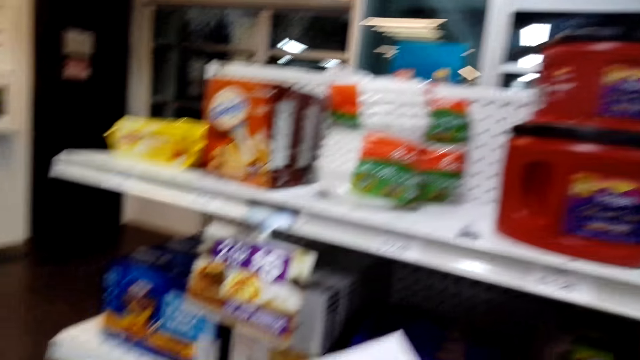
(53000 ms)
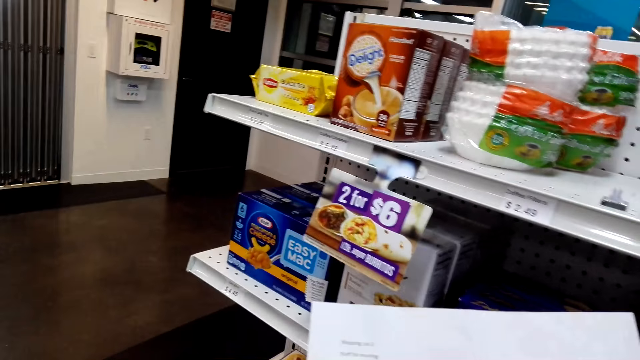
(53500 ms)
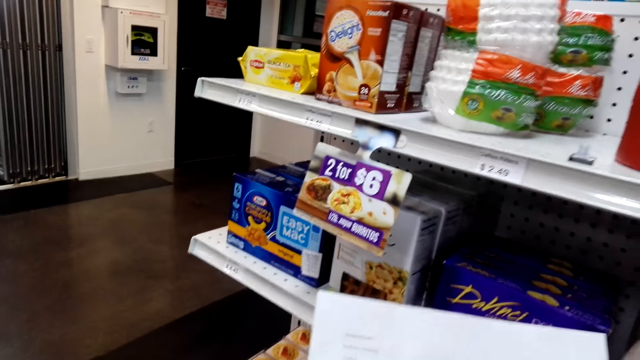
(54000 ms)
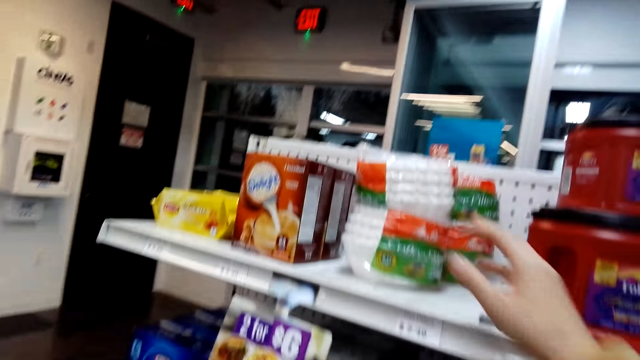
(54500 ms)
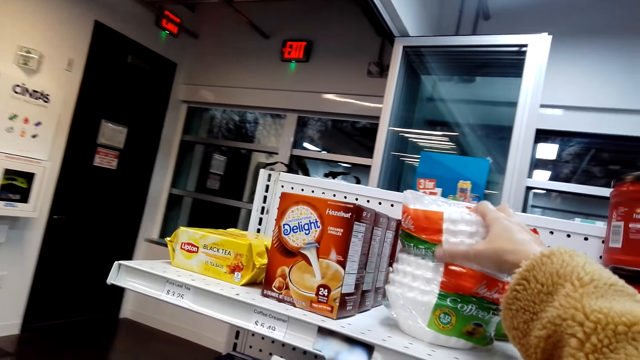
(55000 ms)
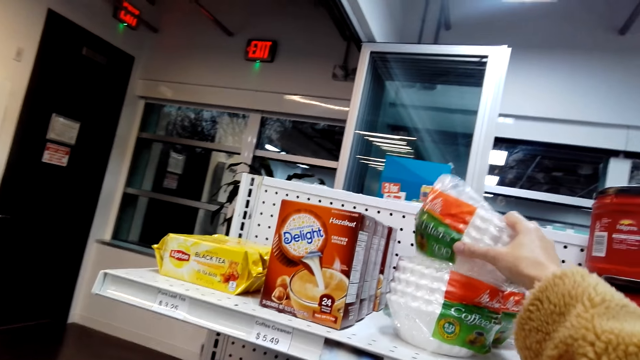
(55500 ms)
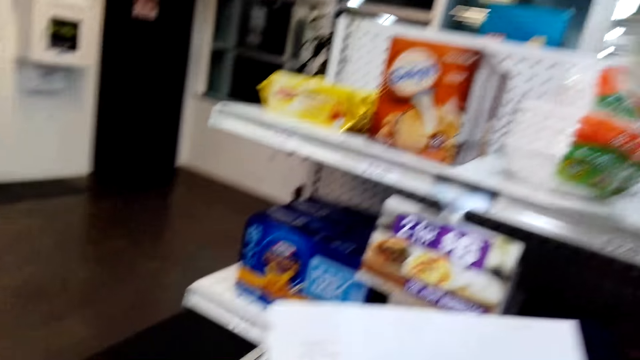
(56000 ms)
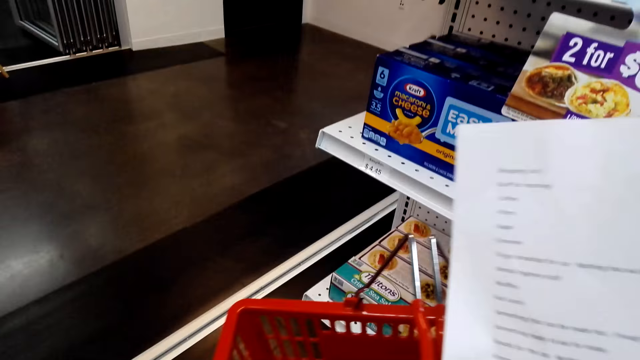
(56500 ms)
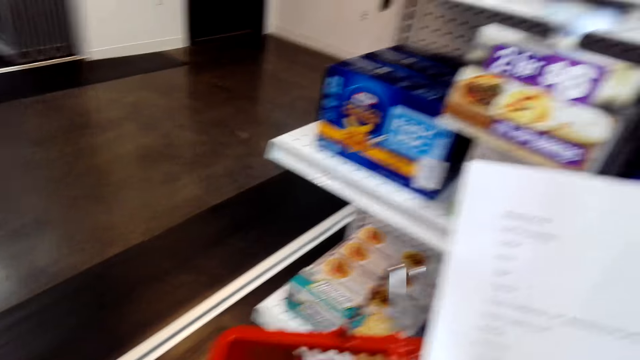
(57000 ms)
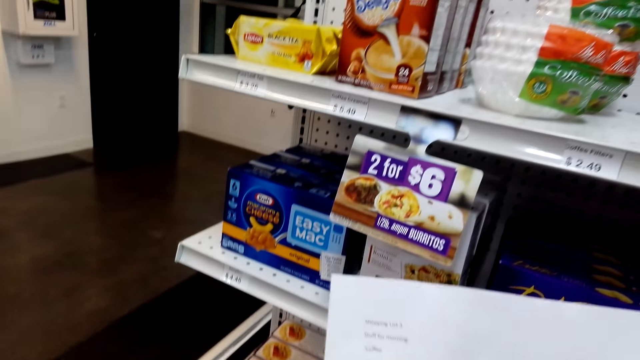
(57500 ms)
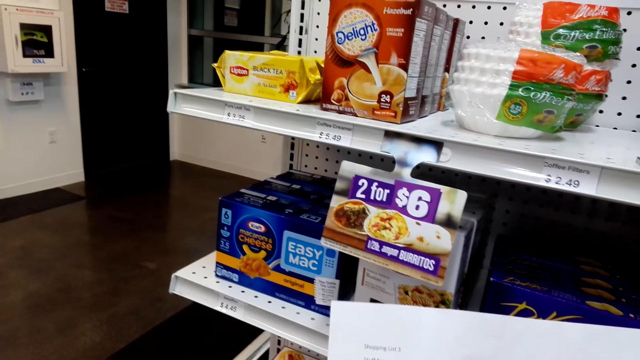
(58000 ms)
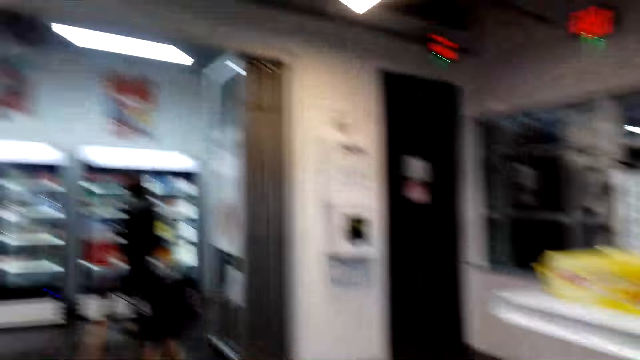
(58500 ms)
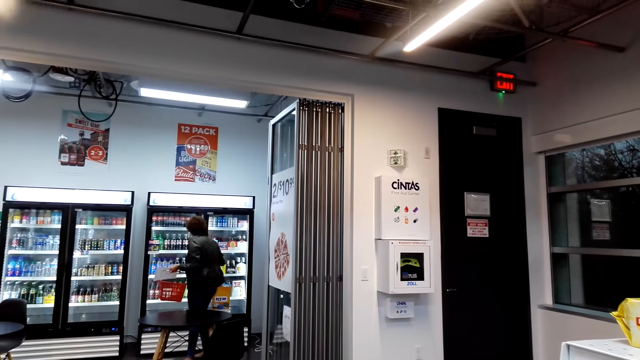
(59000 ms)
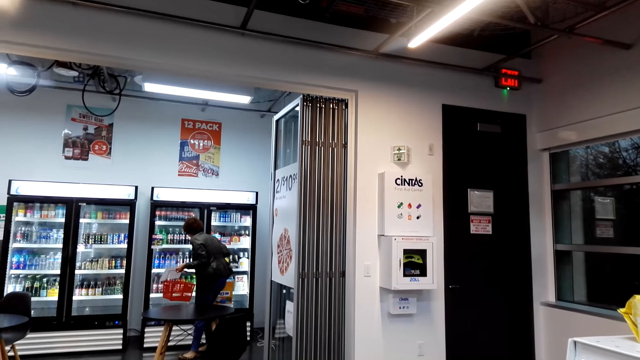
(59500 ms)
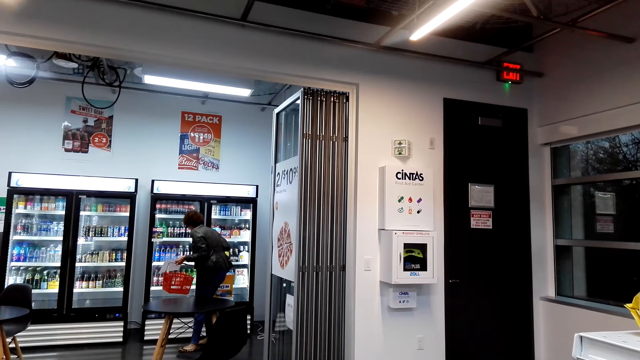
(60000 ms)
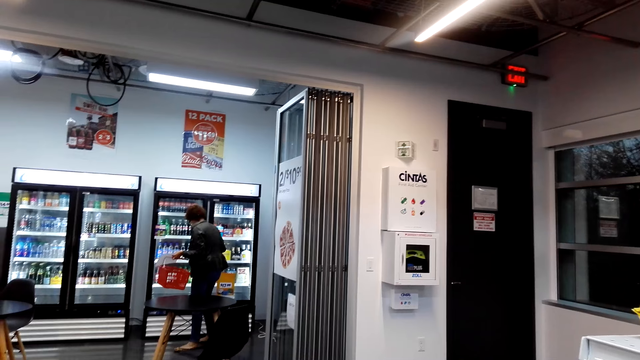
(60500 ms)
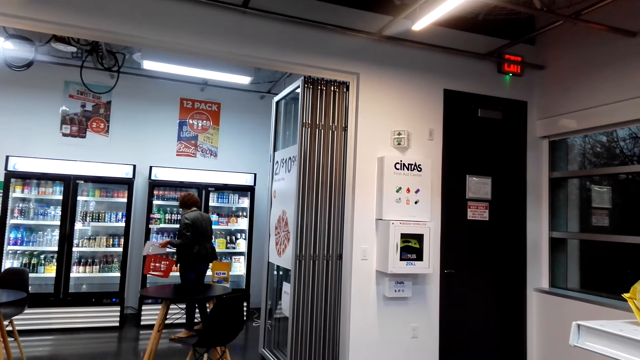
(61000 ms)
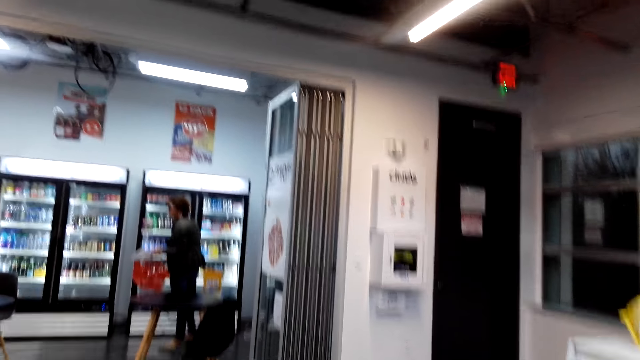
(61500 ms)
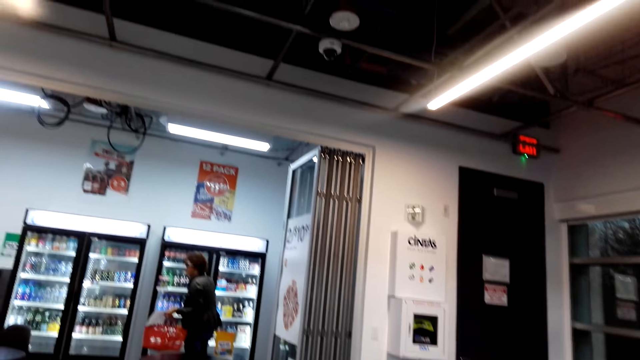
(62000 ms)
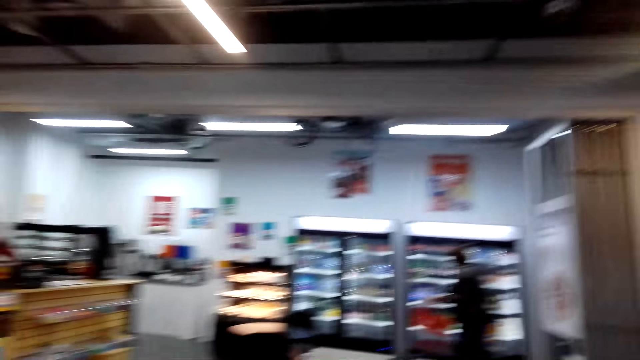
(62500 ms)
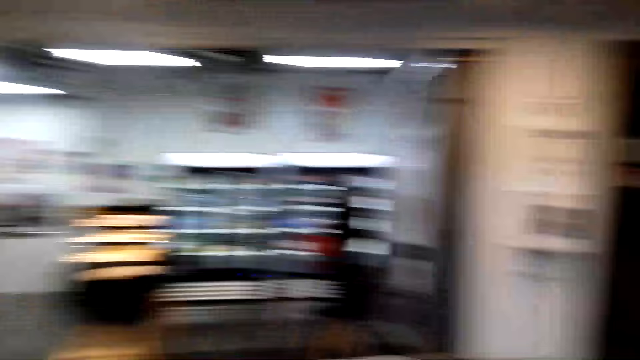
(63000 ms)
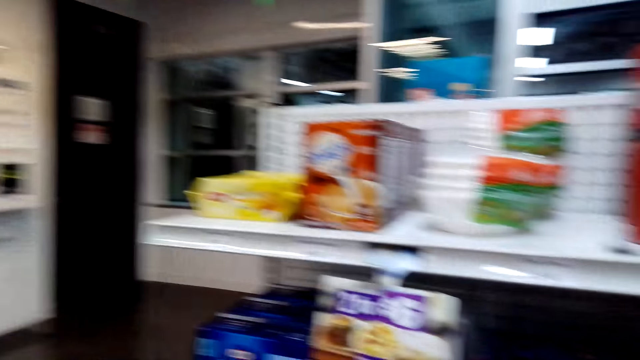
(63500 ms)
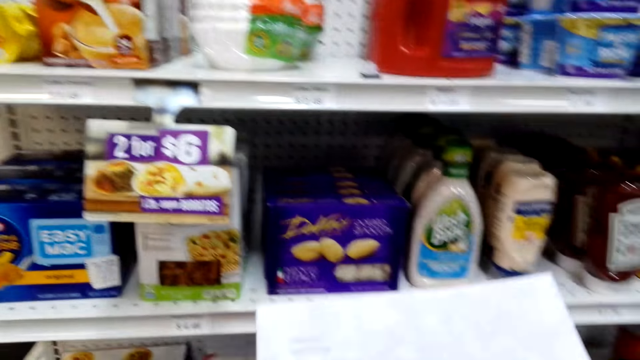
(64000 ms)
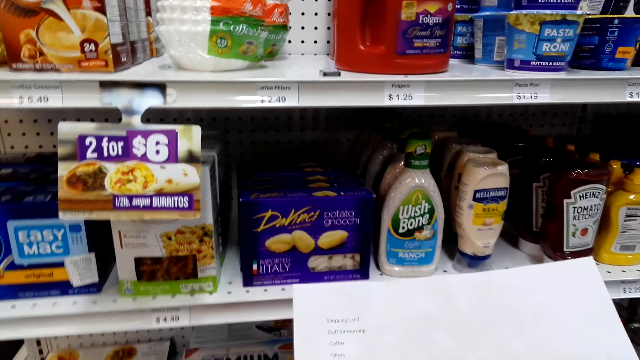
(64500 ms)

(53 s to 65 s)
The camera wearer picks up the plates. They put the plates on the shopping basket. They look around.

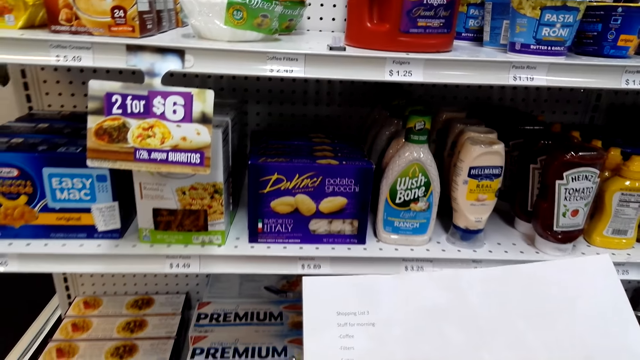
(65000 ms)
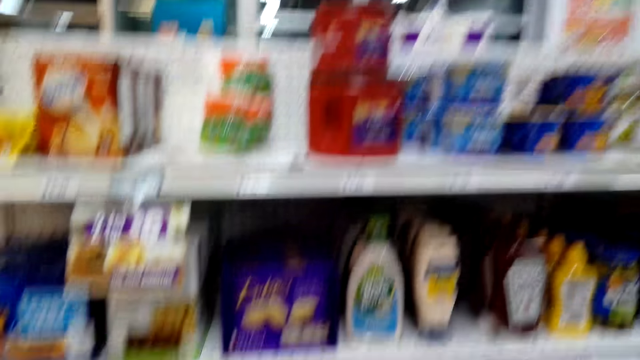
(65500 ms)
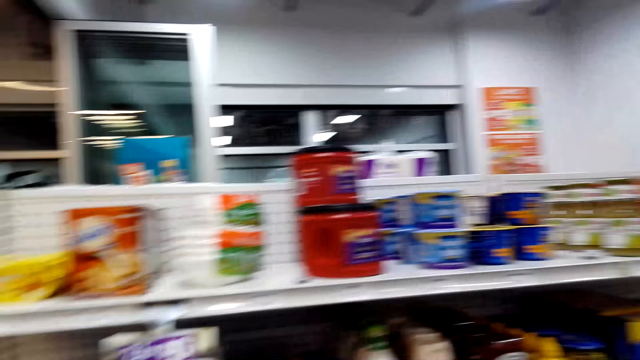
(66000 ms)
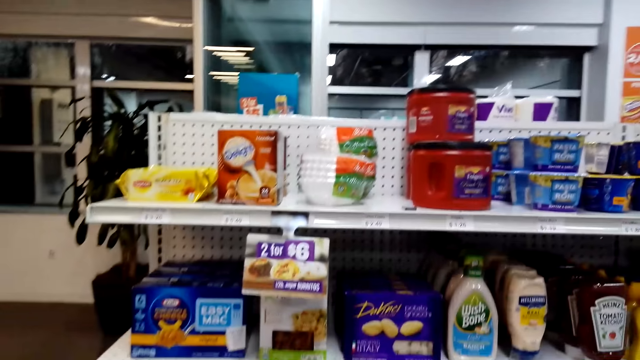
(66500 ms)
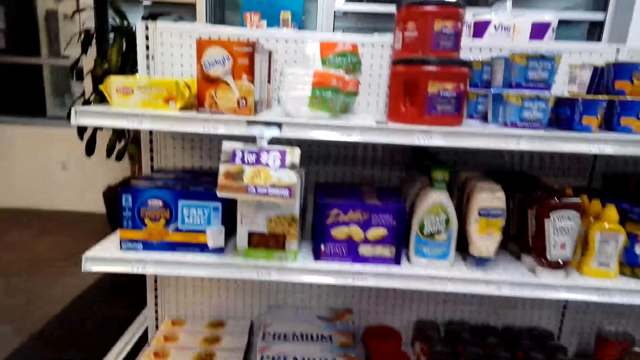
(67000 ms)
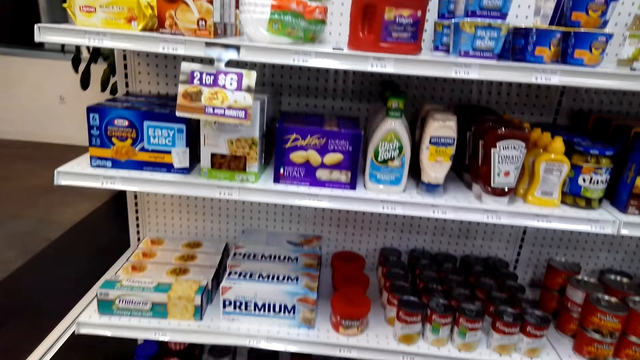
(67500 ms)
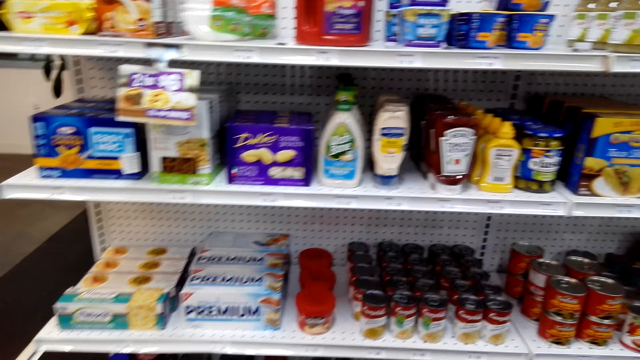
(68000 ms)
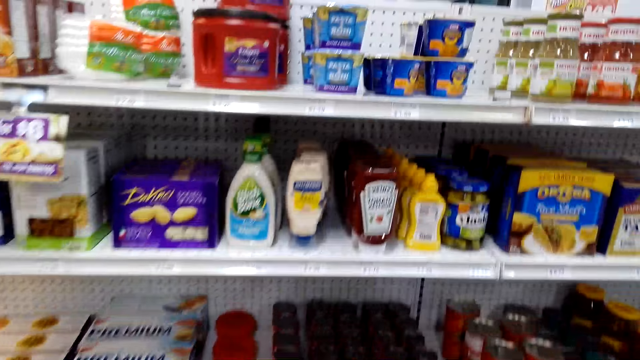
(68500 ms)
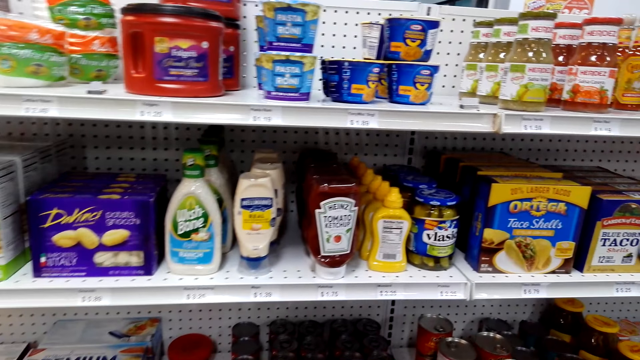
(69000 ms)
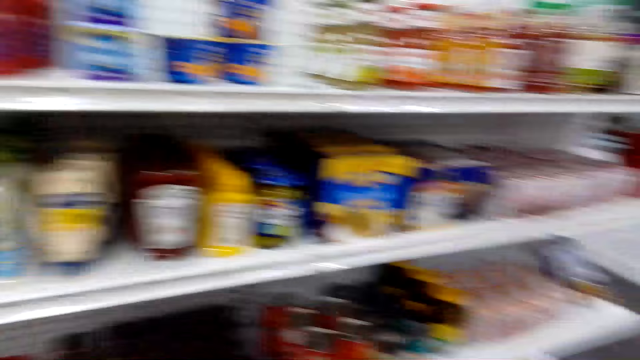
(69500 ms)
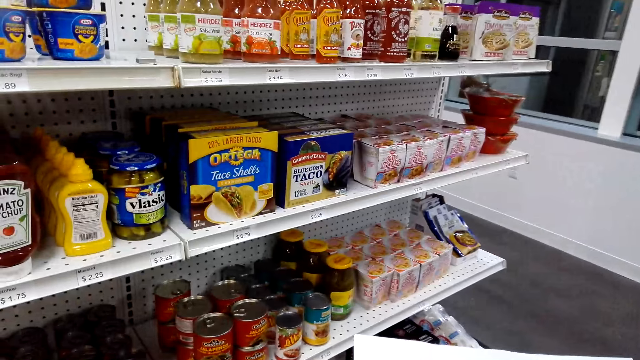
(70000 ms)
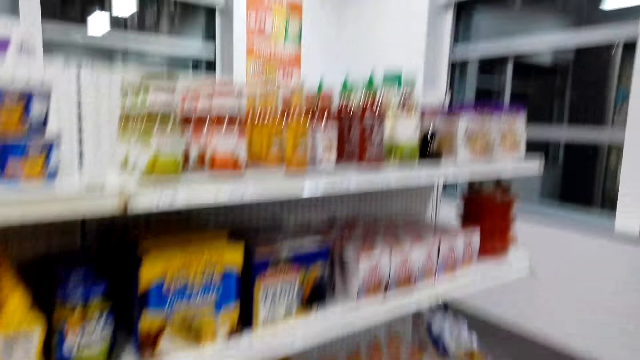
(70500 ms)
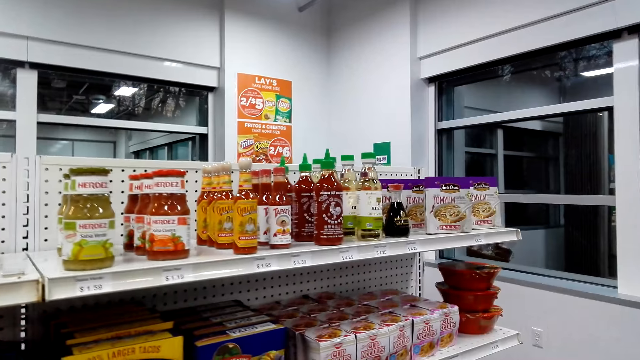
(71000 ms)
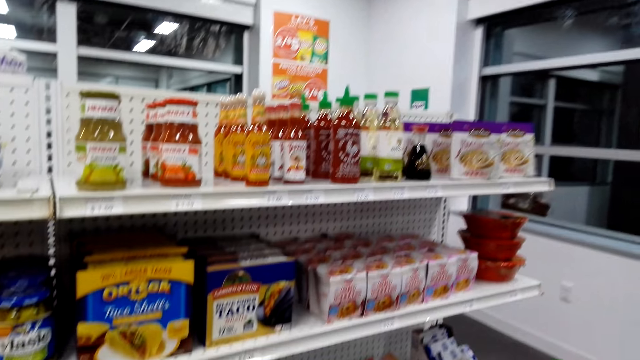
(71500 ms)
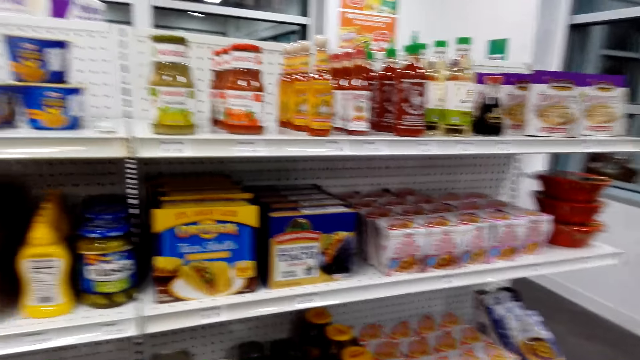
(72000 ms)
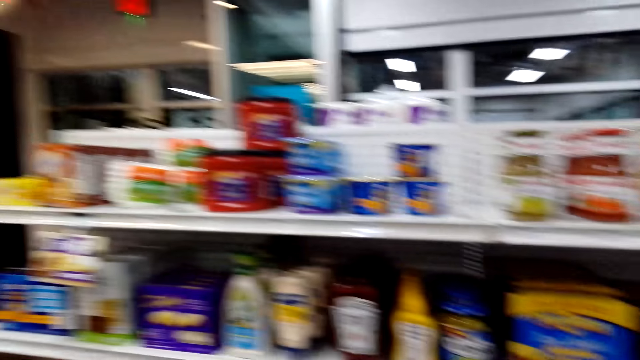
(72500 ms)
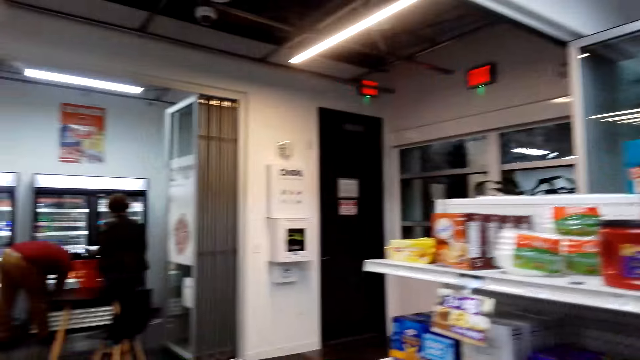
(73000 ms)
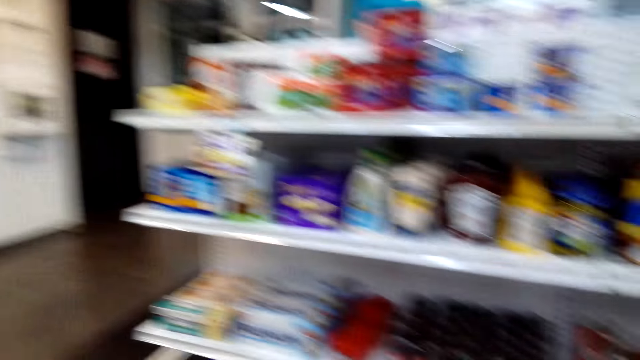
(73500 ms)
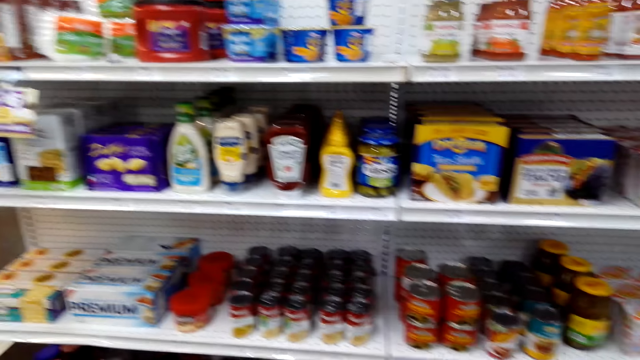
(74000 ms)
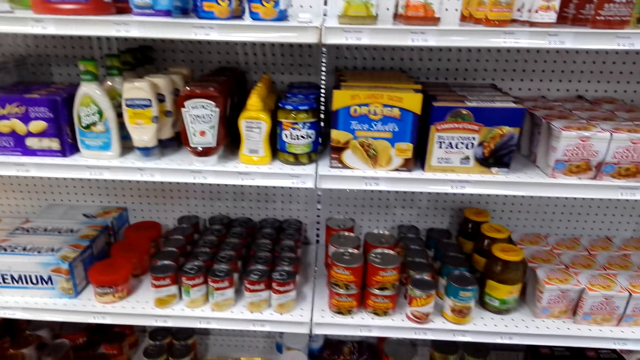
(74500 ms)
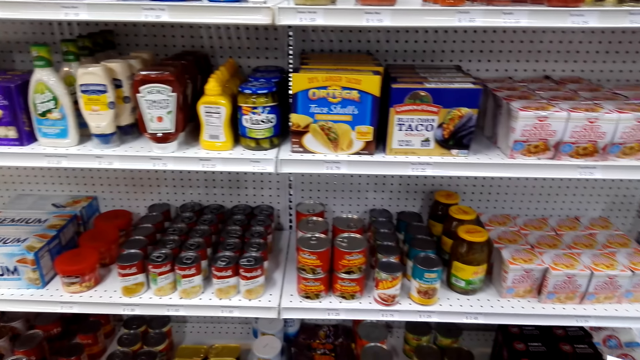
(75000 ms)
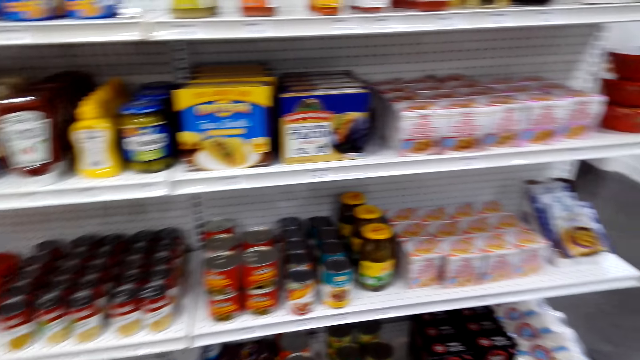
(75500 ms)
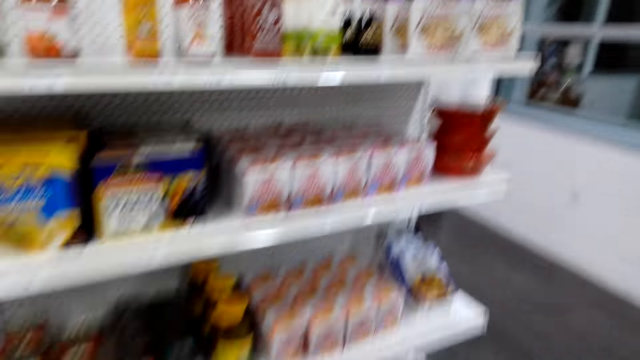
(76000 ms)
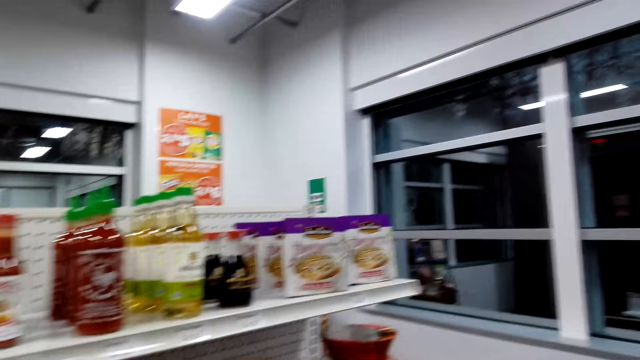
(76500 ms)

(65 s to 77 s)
The camera wearer looks at the shelves.
